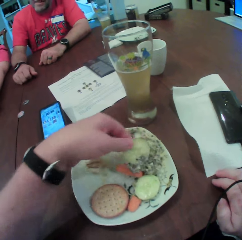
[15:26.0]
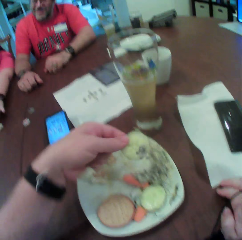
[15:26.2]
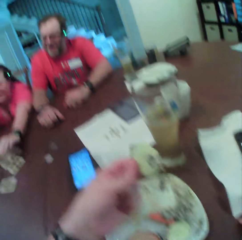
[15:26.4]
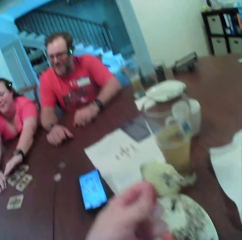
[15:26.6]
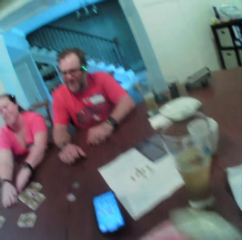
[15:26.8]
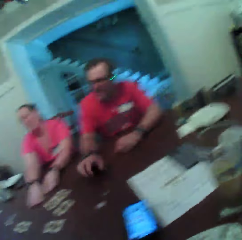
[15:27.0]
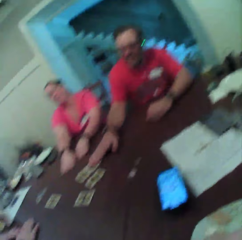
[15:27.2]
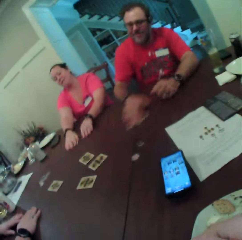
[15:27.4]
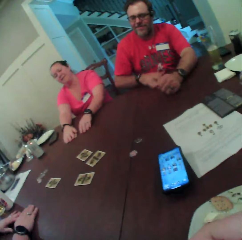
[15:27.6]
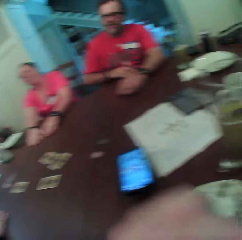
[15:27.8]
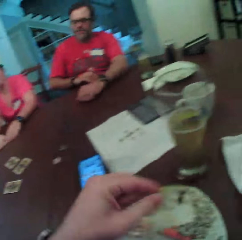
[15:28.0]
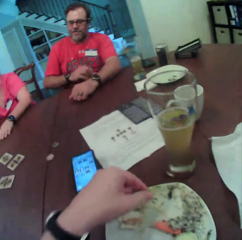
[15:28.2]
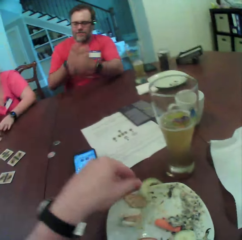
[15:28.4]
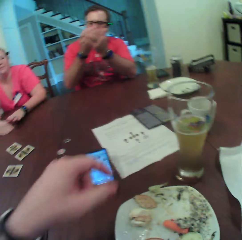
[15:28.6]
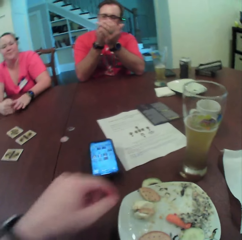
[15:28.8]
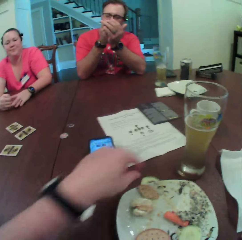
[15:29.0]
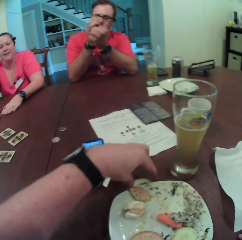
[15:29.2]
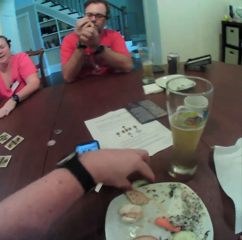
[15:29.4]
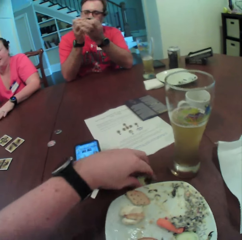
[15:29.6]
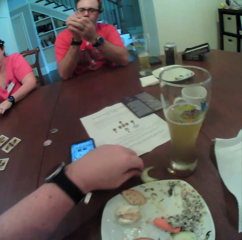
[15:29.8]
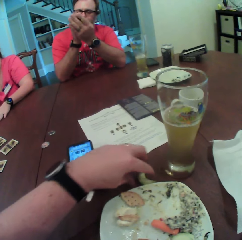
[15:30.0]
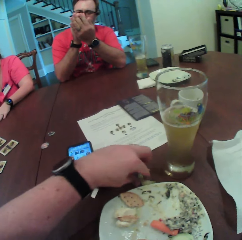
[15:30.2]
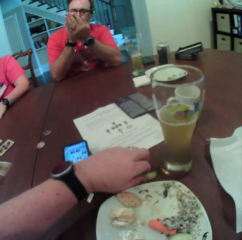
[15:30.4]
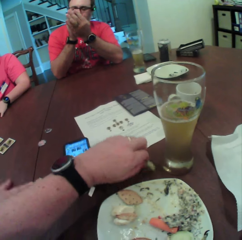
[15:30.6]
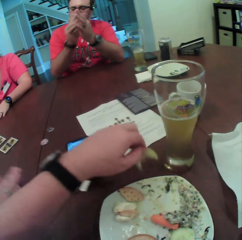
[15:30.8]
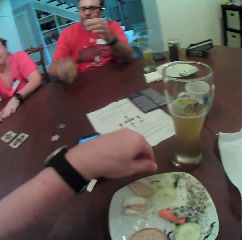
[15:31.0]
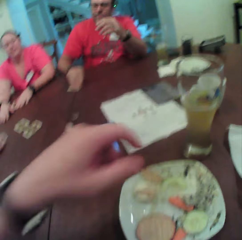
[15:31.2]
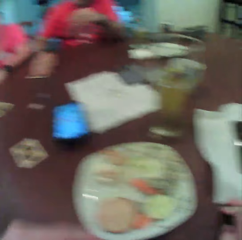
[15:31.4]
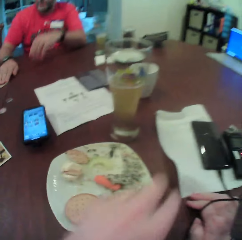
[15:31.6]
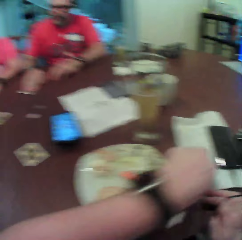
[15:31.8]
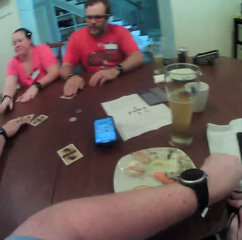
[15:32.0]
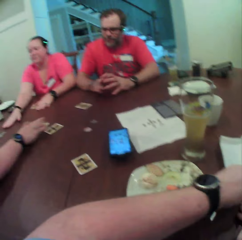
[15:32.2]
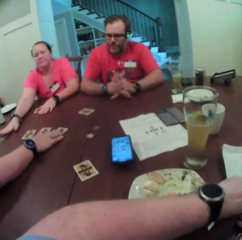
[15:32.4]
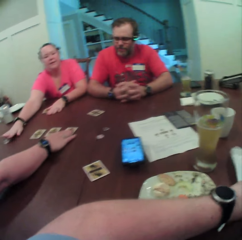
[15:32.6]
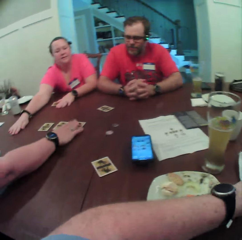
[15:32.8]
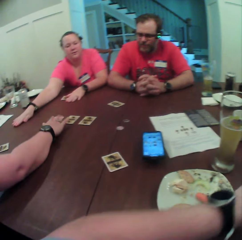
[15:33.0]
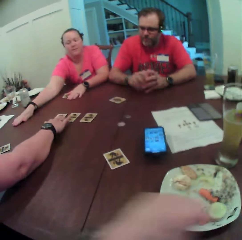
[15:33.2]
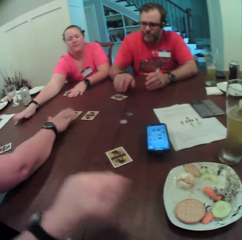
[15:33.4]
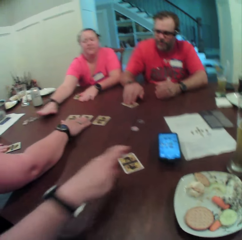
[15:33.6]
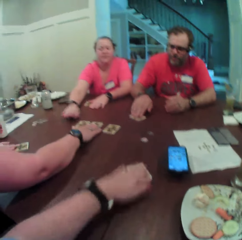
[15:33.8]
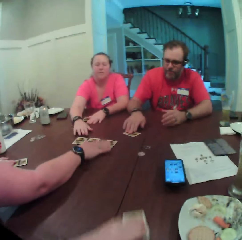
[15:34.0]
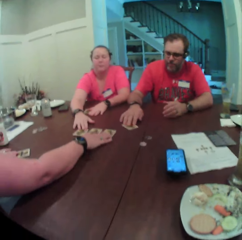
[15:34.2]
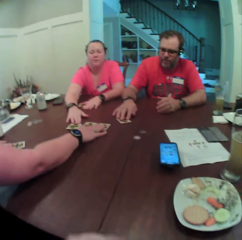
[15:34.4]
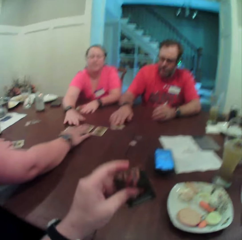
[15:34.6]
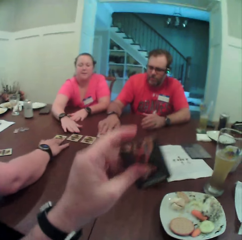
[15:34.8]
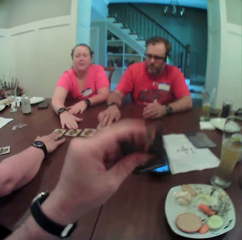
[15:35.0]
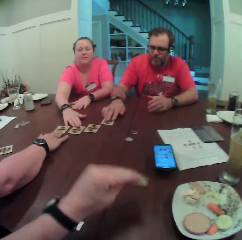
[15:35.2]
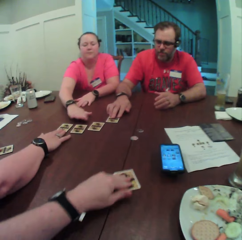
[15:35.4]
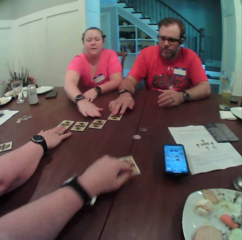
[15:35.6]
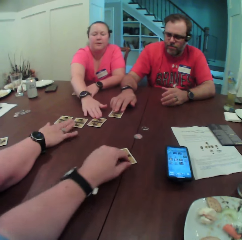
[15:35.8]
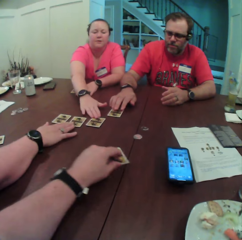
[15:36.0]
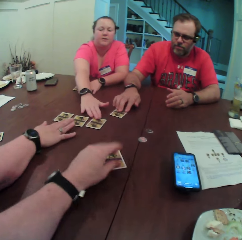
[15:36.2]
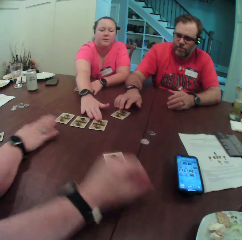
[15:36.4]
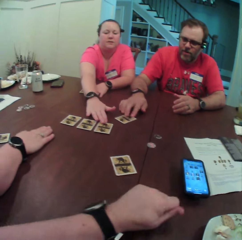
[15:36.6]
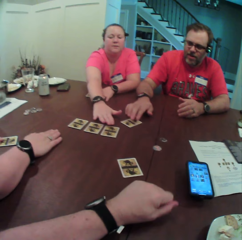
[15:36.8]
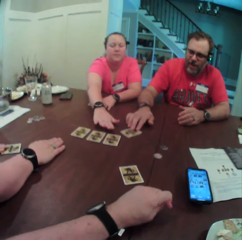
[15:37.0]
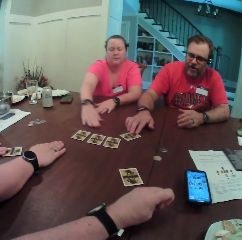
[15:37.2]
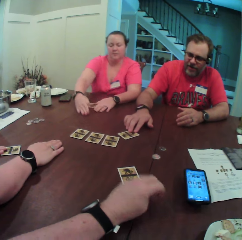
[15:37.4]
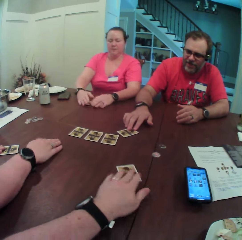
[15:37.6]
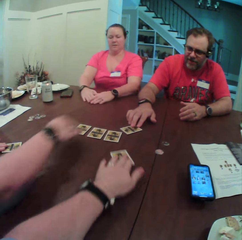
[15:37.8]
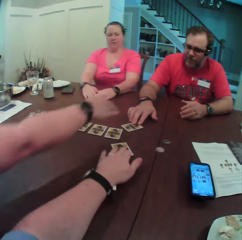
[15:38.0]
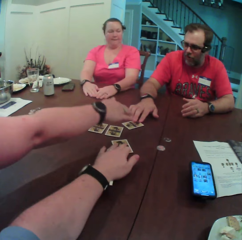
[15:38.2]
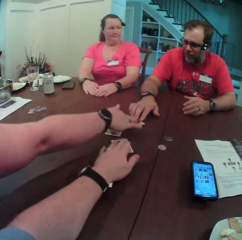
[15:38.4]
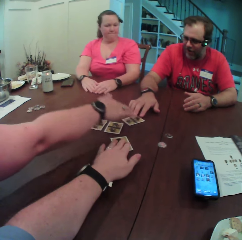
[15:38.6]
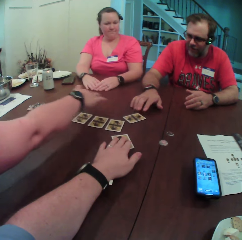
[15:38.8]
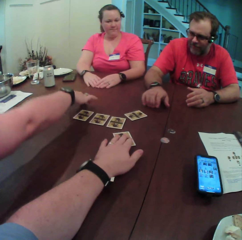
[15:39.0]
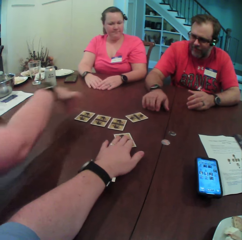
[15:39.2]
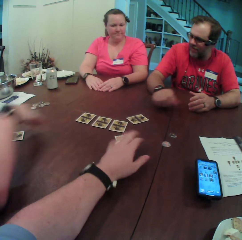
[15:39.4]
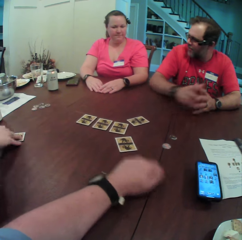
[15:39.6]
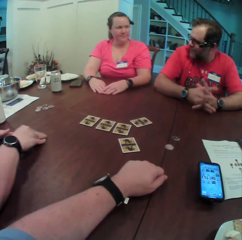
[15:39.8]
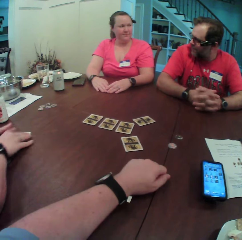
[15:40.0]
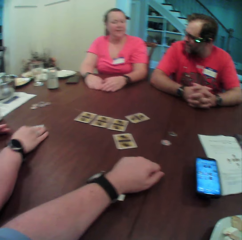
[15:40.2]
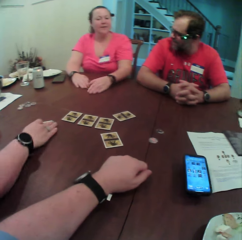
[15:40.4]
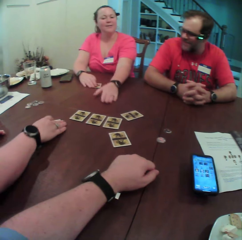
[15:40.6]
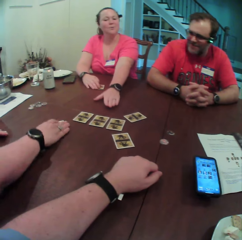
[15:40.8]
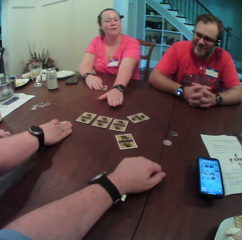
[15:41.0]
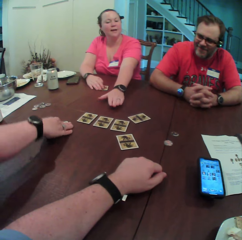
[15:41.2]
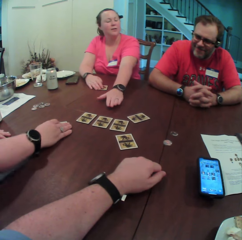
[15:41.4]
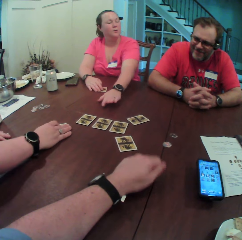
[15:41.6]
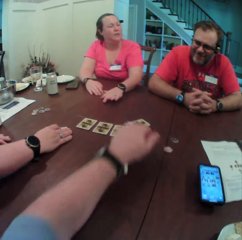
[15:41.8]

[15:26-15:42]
The camera wearer eats the cucumber slice in his left hand. The man picks up a card from the table with his right hand. A woman moves a playing card on the table. The man holds the card in both hands. The camera wearer picks up the cucumber slice on the table with his left hand. The woman places a card on the table with her right hand. The camera wearer transfers the cucumber slice into the plate on the table with his left hand. The man places the card on the table with his right hand. The camera wearer cleans his left hand with a paper on the table. The woman arranges some cards on the table with her right hand. Another woman moves some tokens on the table with her right hand. The man moves the card on the table with his right hand. The camera wearer picks up a card on the table with his left hand. The other woman moves some cards on the table with her right hand. The camera wearer places the card on the table with his left hand and moves the card on the table with his left hand. The first woman moves a finger on the table and moves a card on the table with her right hand.

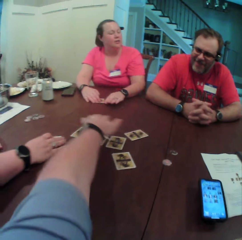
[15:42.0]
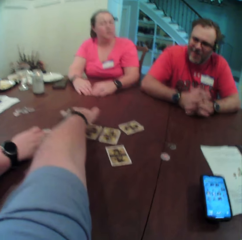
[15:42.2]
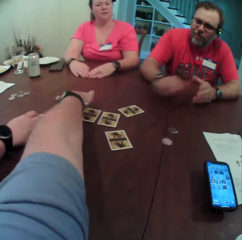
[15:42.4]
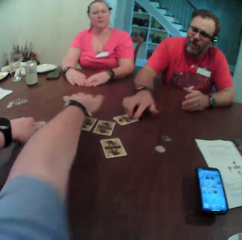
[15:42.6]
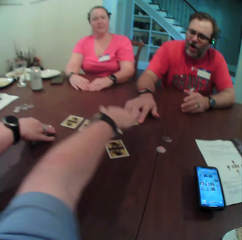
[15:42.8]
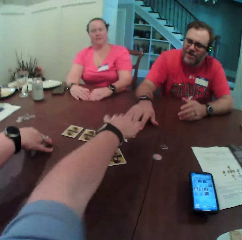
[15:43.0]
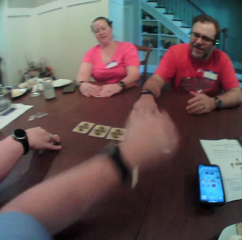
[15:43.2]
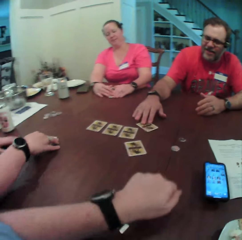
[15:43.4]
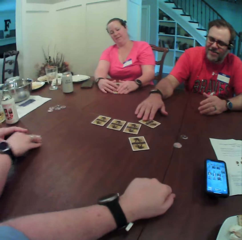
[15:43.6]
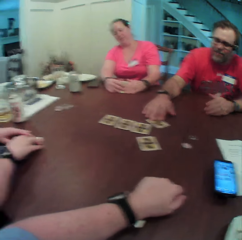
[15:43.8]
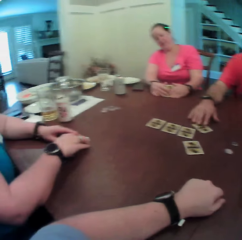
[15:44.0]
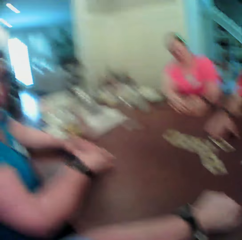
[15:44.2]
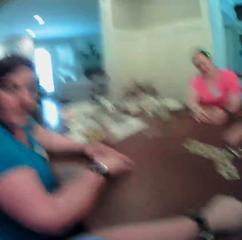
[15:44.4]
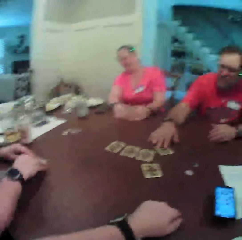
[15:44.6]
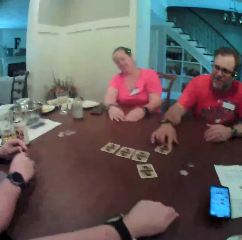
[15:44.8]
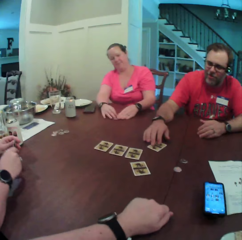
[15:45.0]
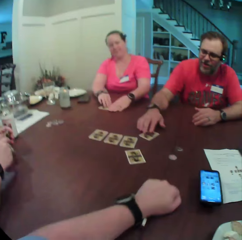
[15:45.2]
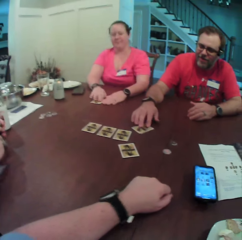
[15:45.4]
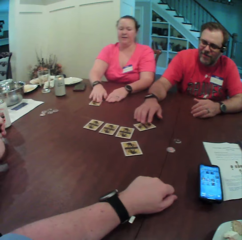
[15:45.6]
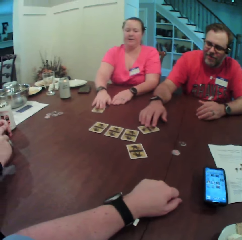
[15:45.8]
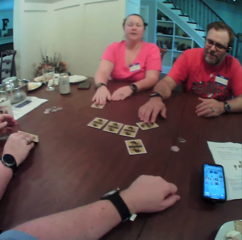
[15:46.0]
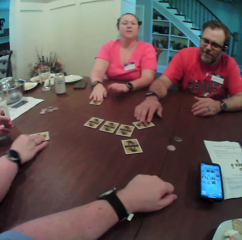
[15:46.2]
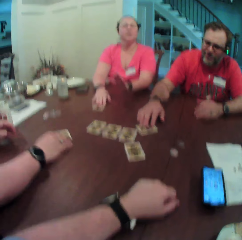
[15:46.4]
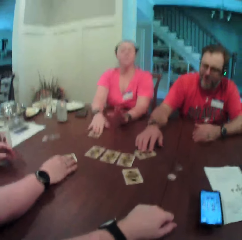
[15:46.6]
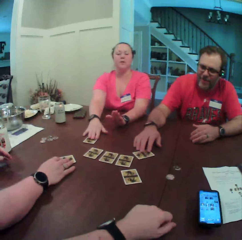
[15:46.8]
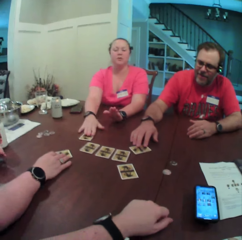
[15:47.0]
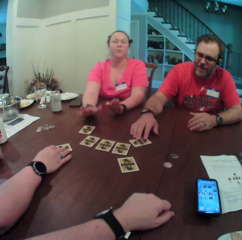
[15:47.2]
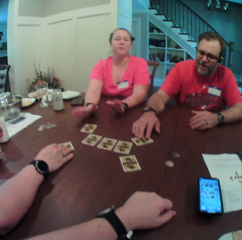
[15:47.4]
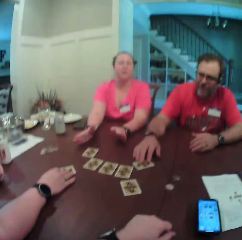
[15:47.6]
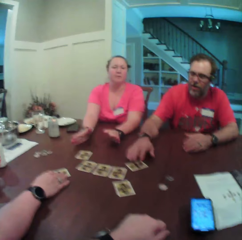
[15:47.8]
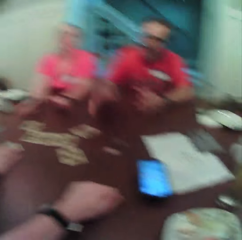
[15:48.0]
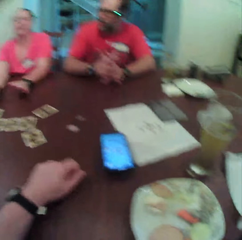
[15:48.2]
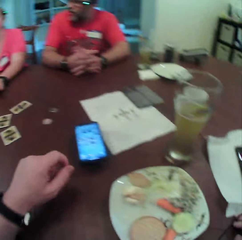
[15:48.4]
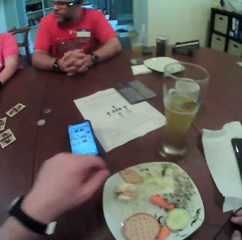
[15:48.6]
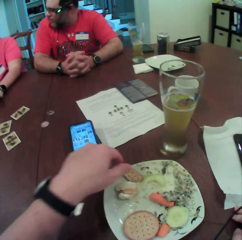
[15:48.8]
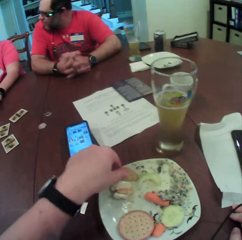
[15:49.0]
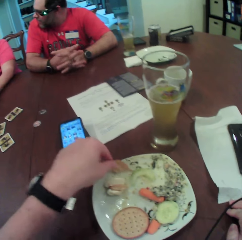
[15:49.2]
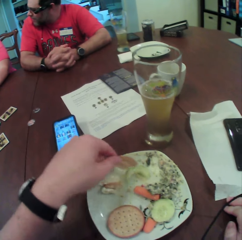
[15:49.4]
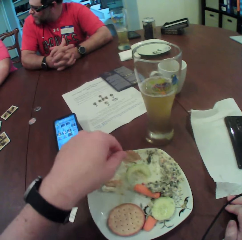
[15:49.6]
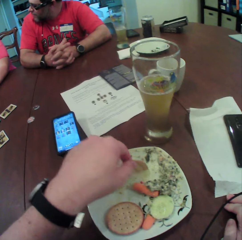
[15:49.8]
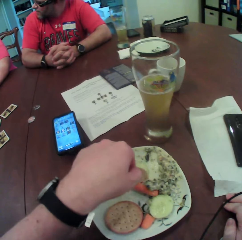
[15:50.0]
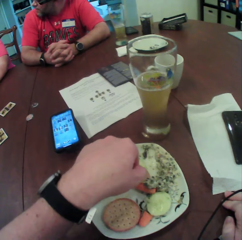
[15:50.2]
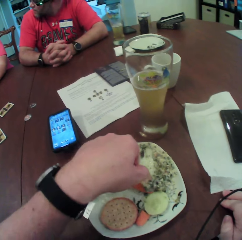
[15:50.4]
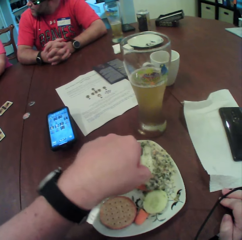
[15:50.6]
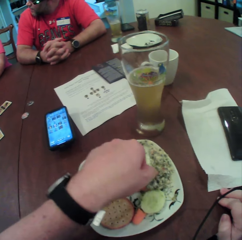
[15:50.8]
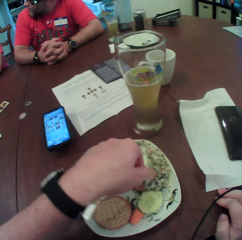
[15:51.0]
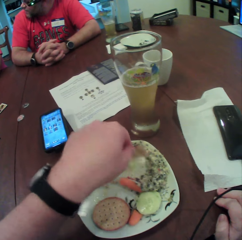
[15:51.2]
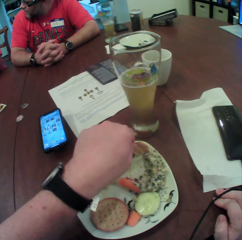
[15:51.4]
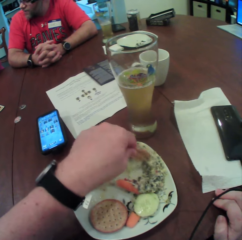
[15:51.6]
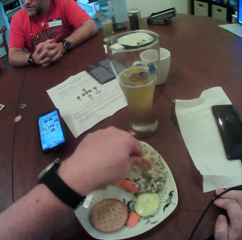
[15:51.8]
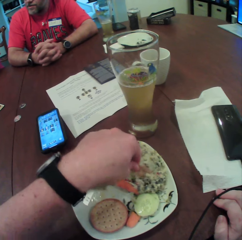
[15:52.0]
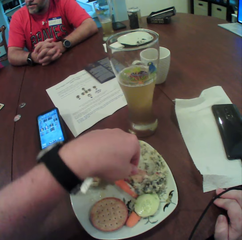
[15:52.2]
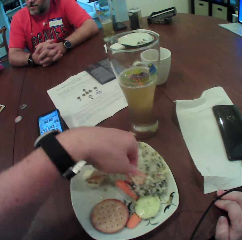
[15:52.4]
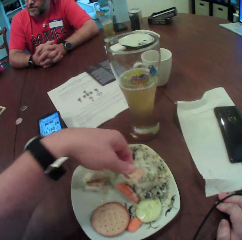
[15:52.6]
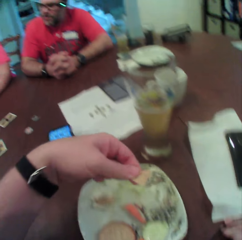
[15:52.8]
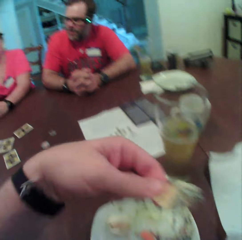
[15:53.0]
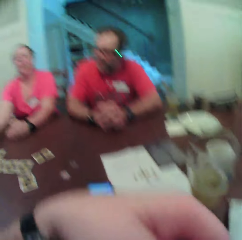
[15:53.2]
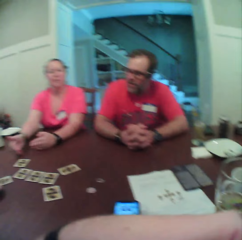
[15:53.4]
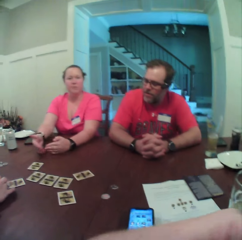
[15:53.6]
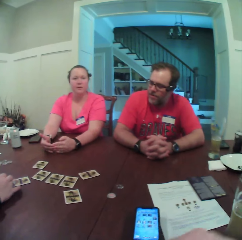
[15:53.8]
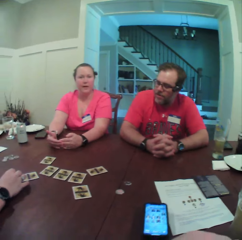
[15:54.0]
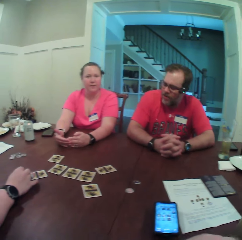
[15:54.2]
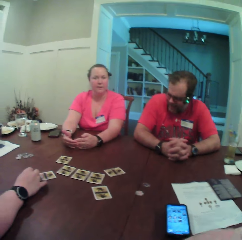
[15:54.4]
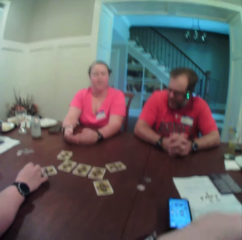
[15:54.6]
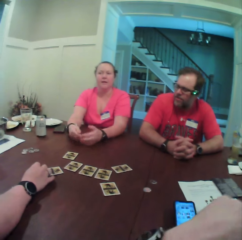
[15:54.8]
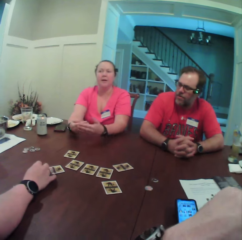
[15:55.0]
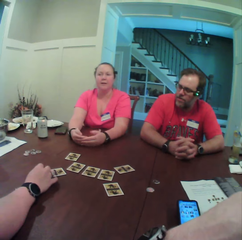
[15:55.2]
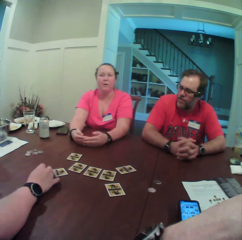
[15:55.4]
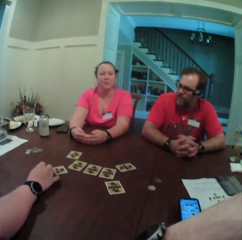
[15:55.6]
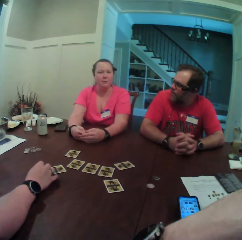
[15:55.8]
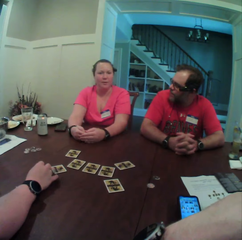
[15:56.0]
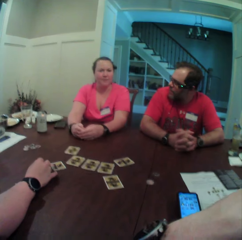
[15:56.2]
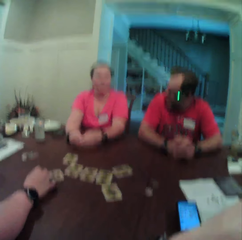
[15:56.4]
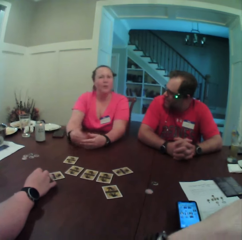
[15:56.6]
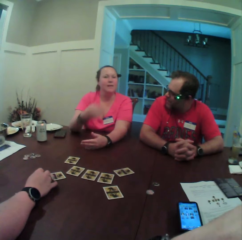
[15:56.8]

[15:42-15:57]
The camera wearer moves a finger on the table. The man moves the card on the table with his right hand. A woman turns a card on the table with both hands and places the card on the table with both hands. Another woman picks up the card on the table with both hands. The first woman removes her left hand from the card on the table and moves the card on the table with her right hand. The other woman removes her left hand from the card, places the card on the table with her right hand and moves the card on the table with her right hand. The camera wearer picks up a piece of biscuit from a plate on the table with his left hand. He eats the piece of biscuit in his left hand.
